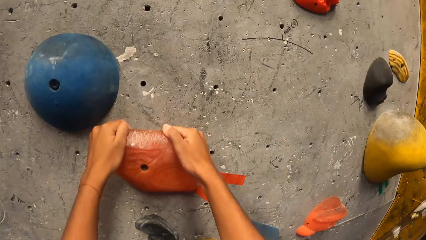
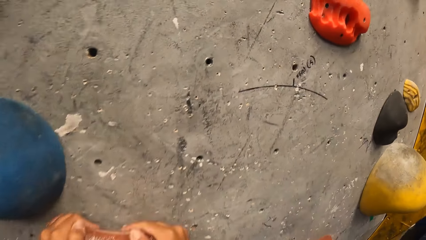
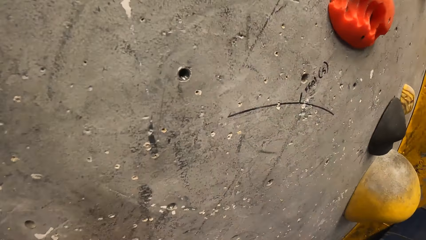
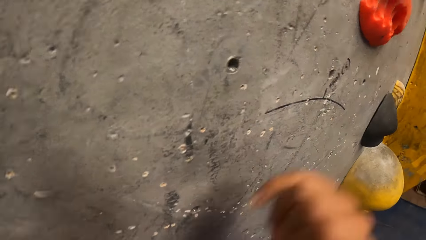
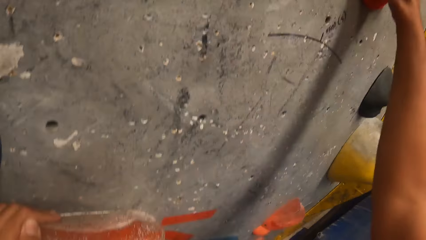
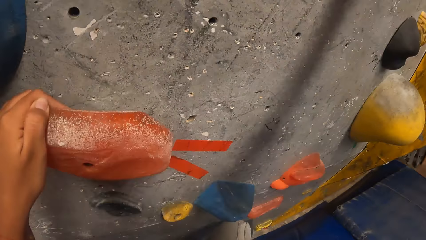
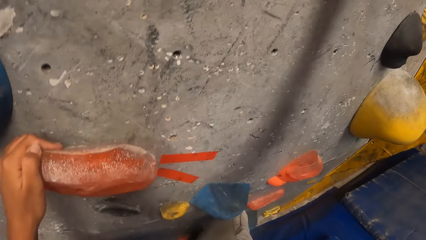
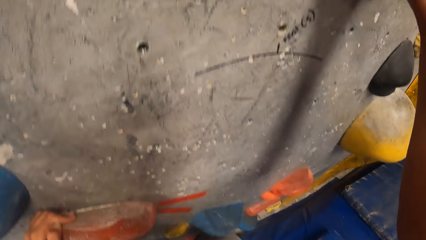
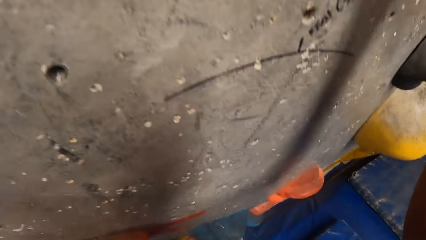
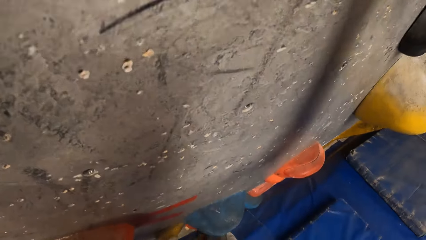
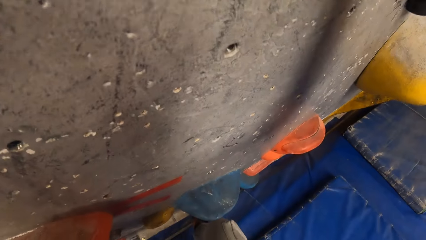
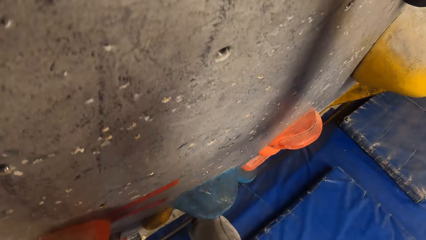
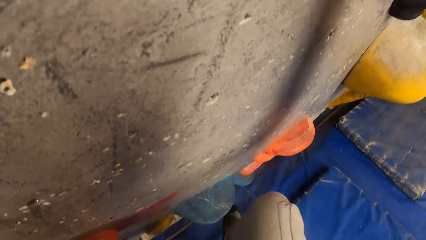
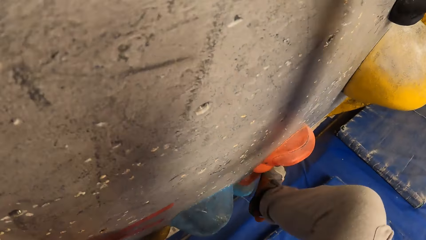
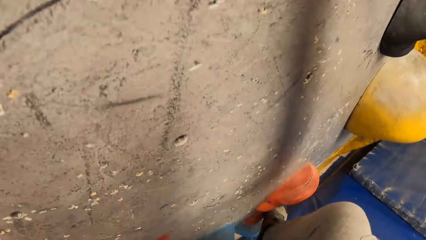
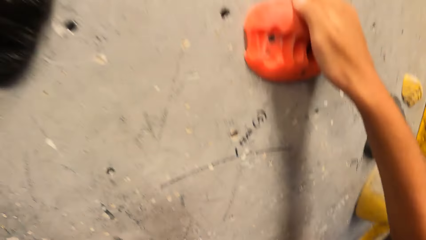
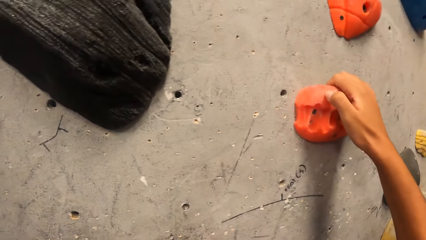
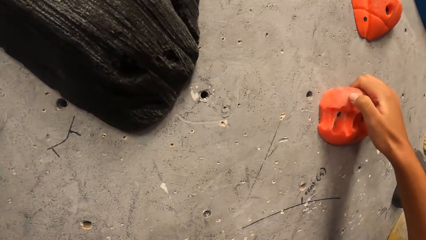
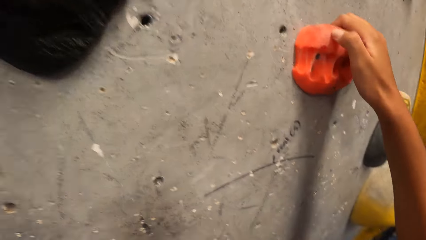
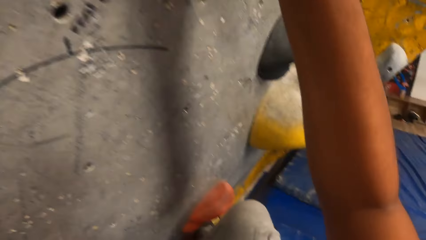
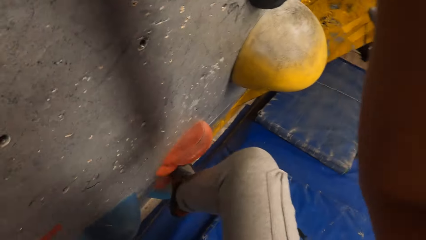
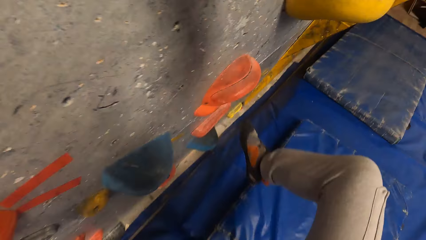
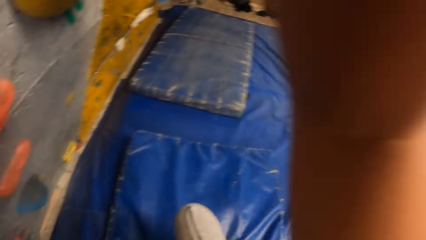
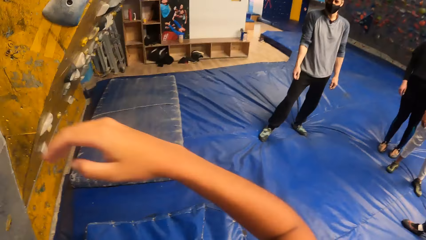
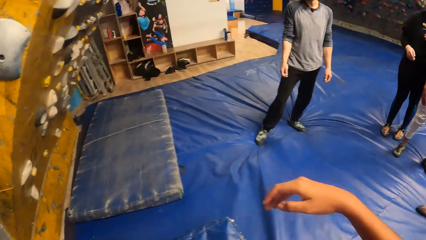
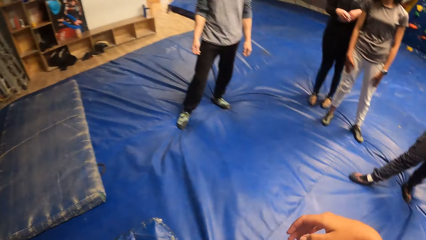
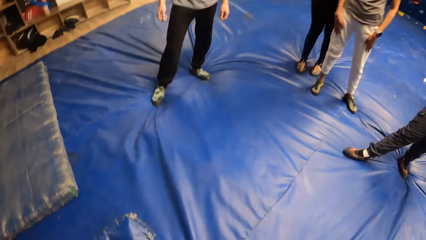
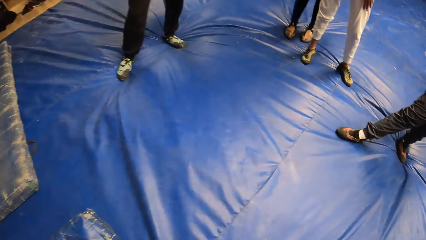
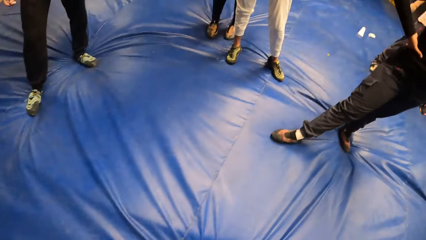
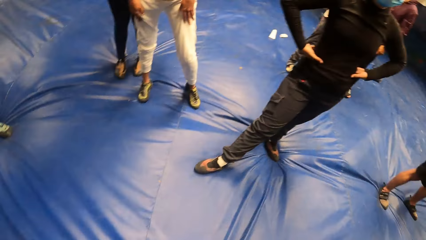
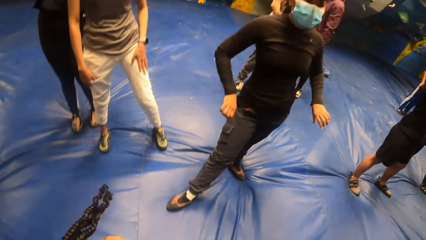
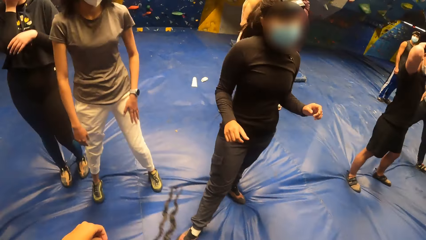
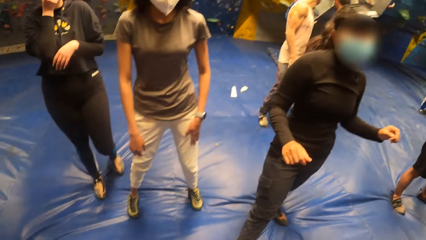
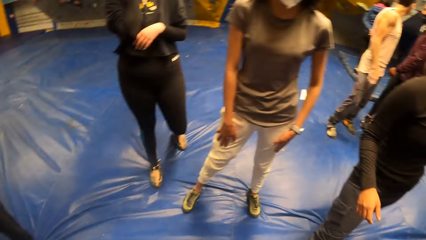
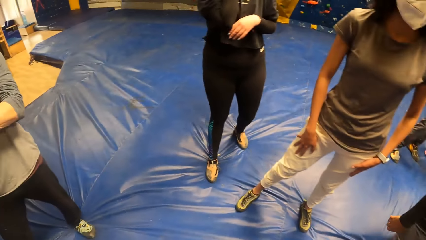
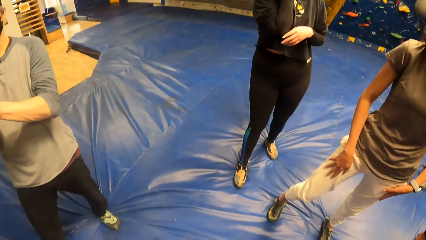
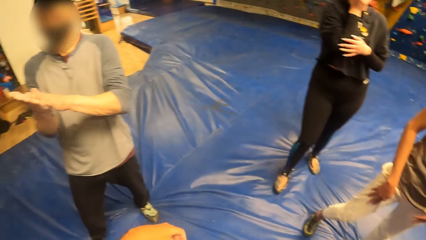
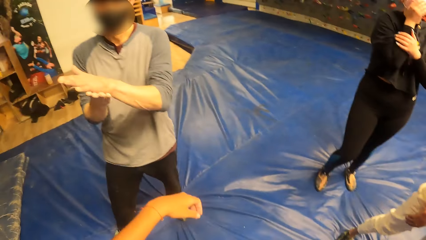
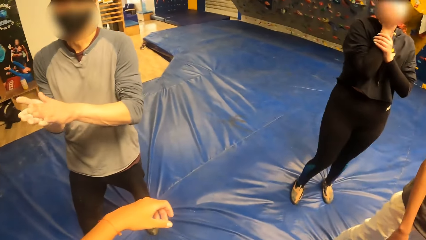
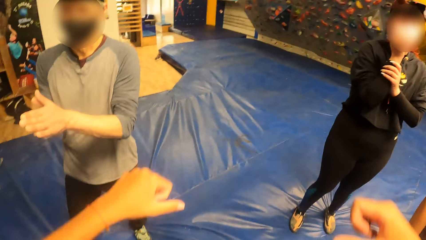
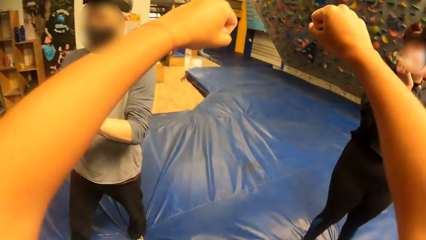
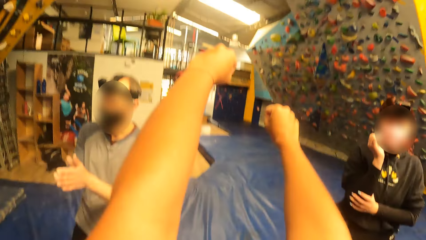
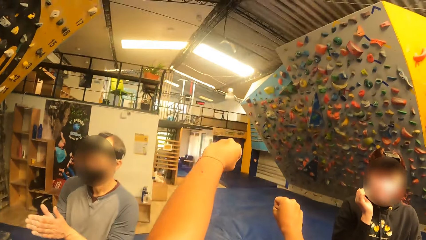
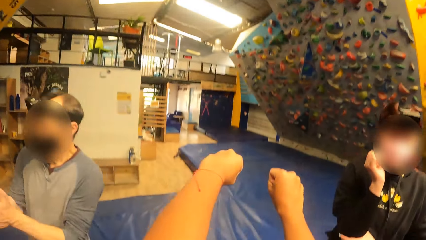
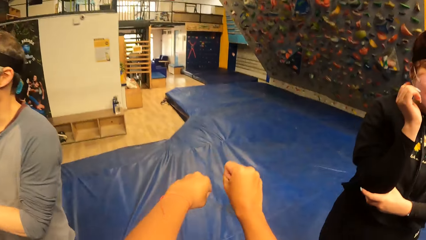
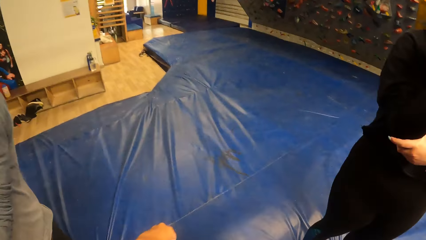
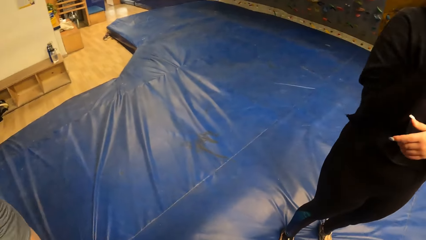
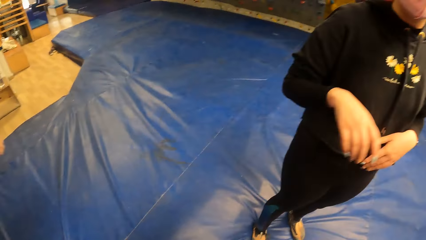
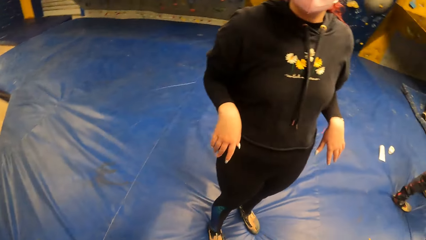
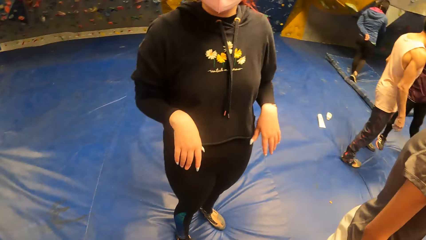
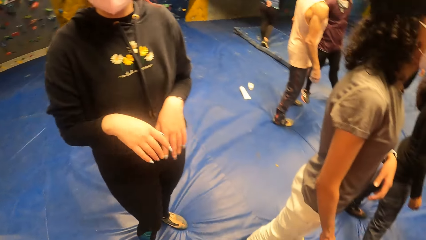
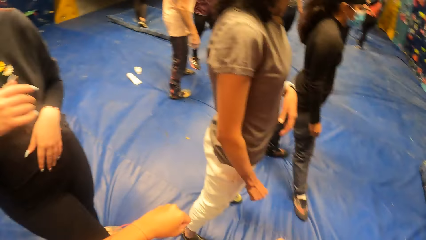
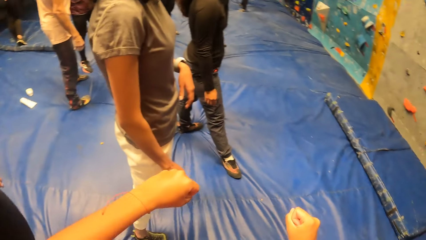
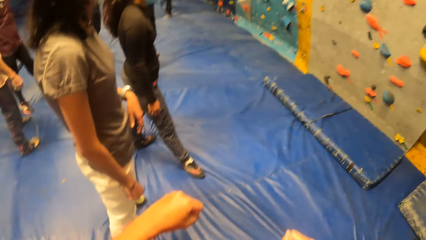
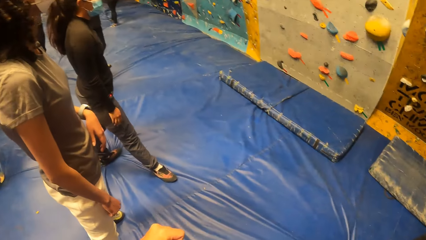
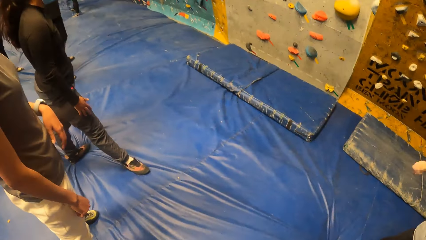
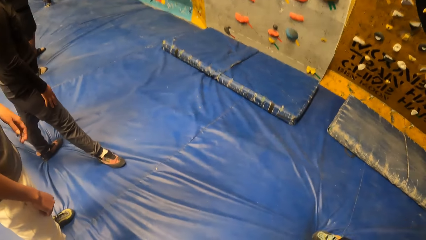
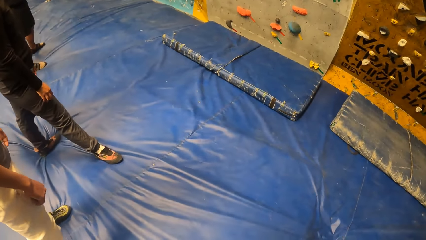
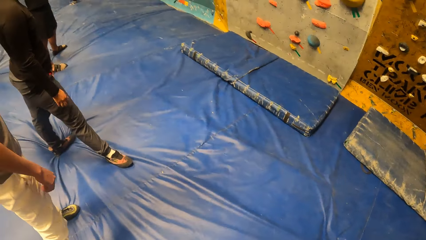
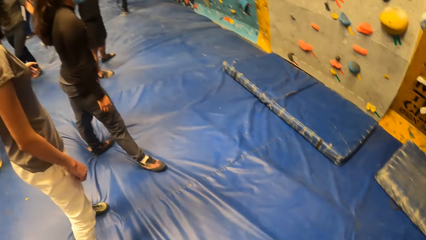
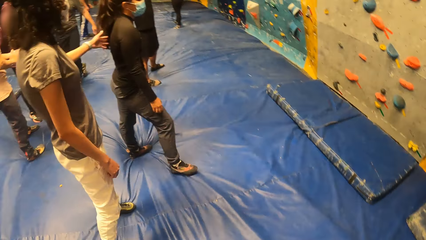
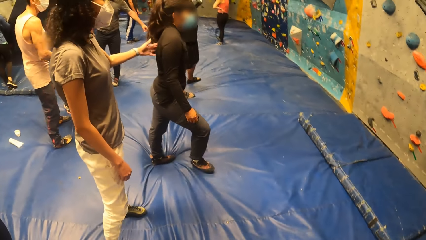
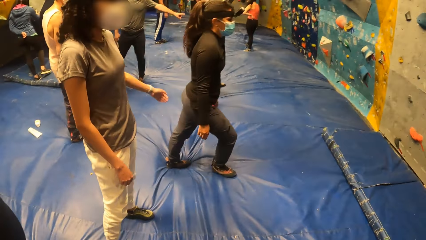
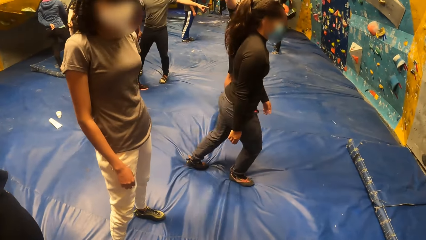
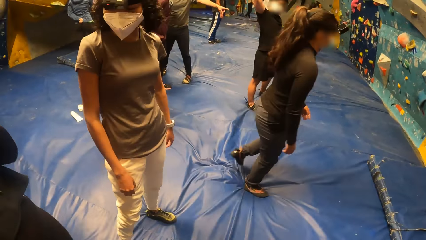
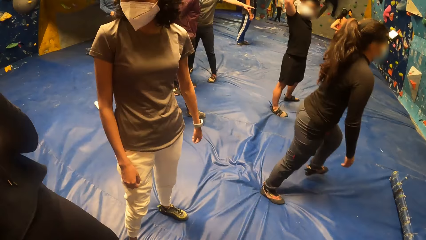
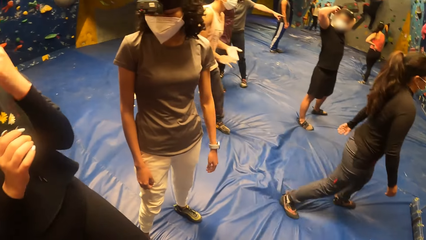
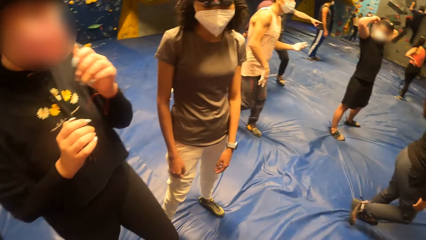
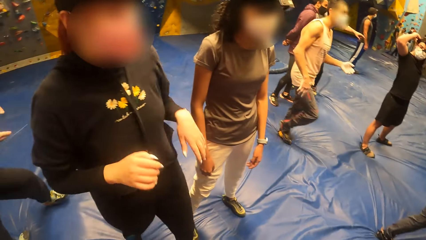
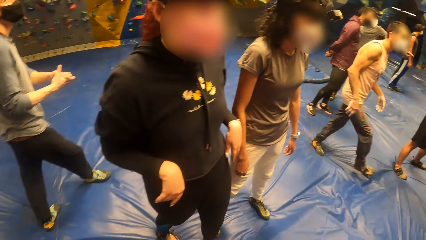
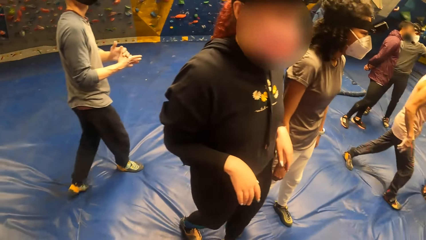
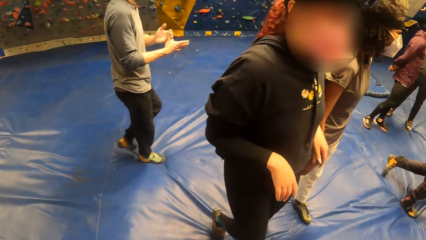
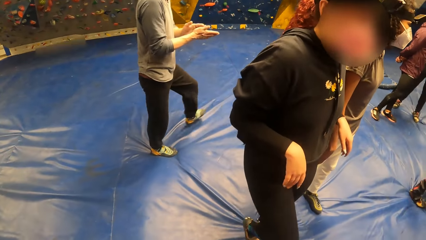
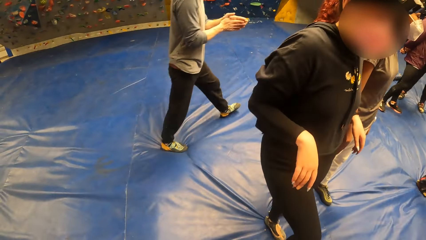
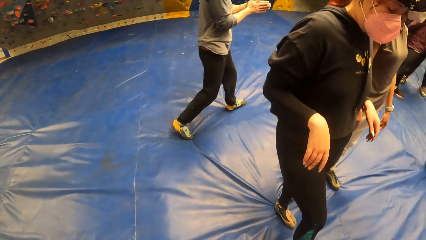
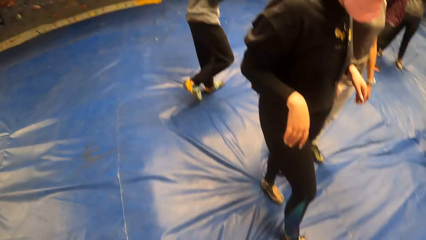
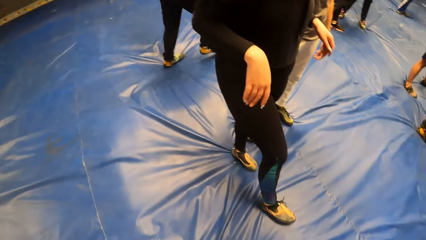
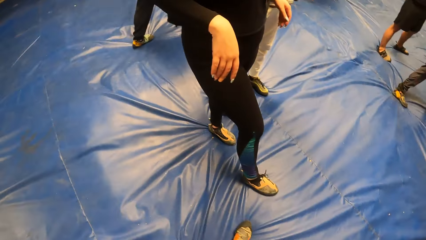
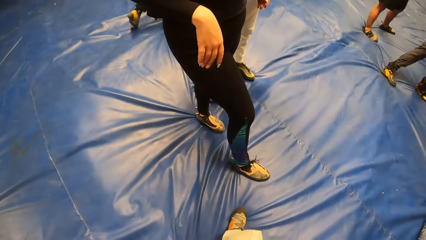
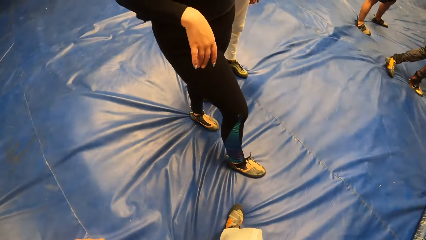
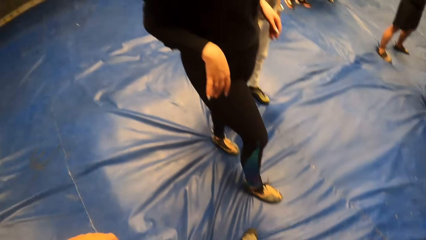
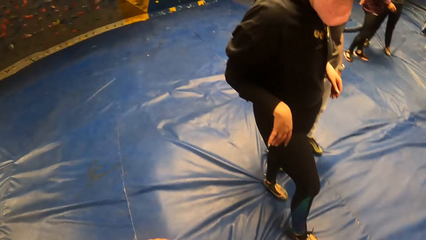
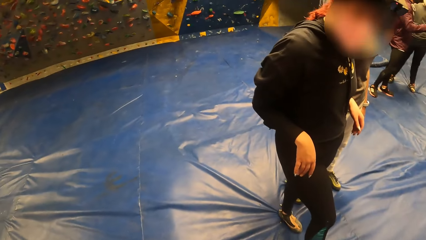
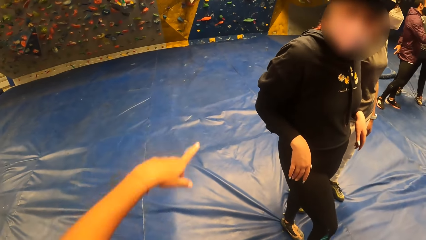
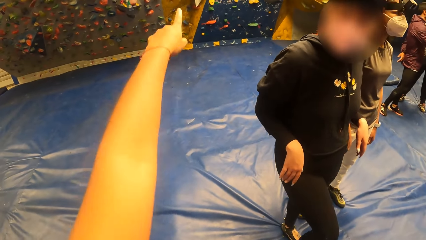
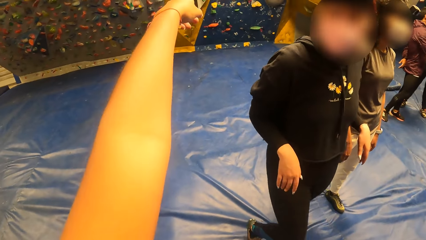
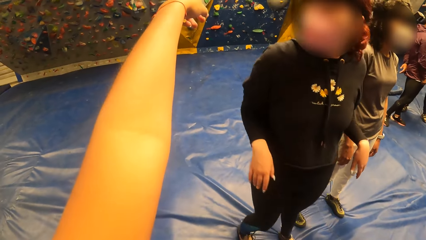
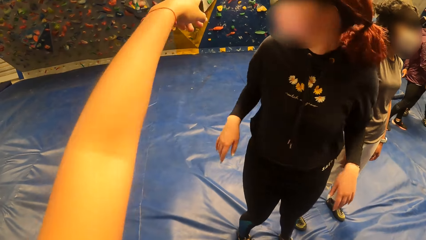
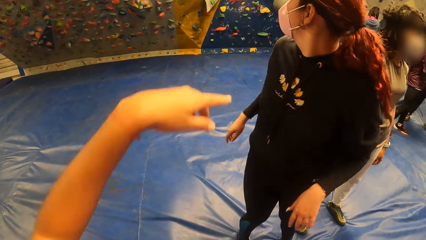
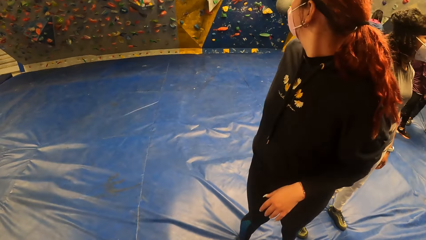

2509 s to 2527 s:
The camera wearer jumps down. They turn, walk around and interact with a group of people. They raise the hands. They lower the hands. They turn around. They raise the hands. They lower the hands. They look around. They look at a woman's leg. They interact with the woman. They point a finger.
